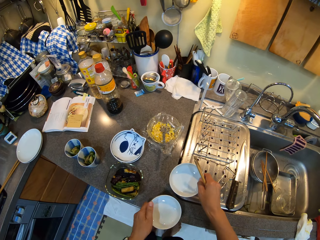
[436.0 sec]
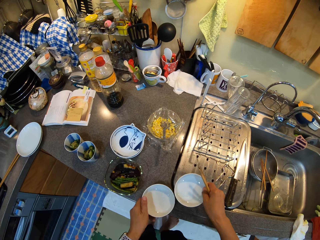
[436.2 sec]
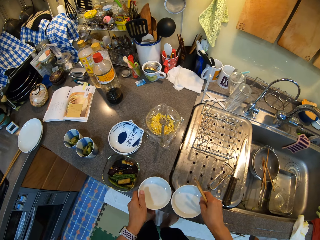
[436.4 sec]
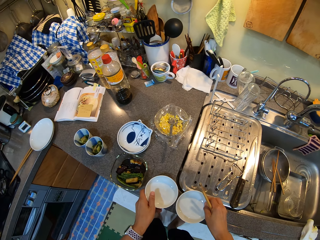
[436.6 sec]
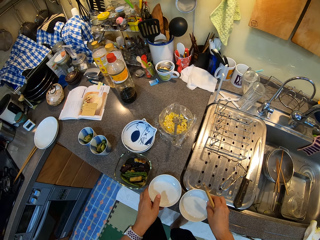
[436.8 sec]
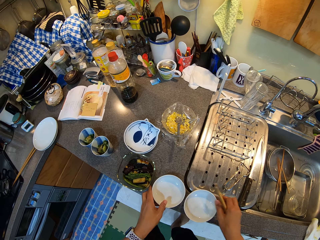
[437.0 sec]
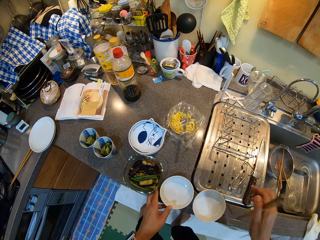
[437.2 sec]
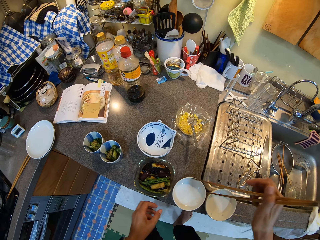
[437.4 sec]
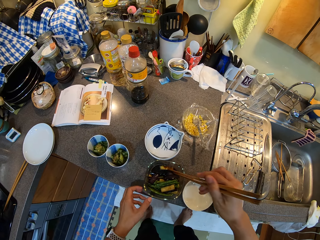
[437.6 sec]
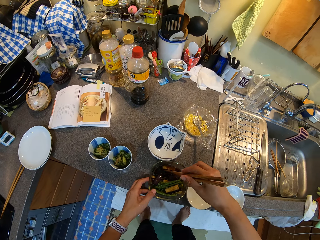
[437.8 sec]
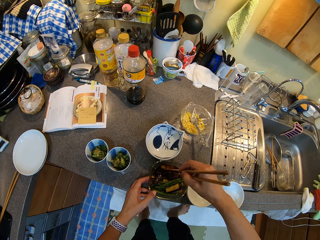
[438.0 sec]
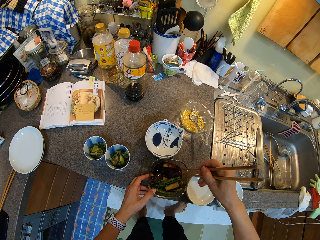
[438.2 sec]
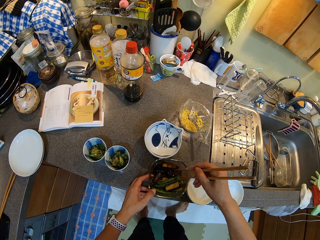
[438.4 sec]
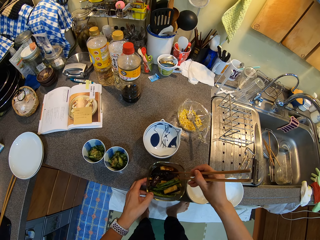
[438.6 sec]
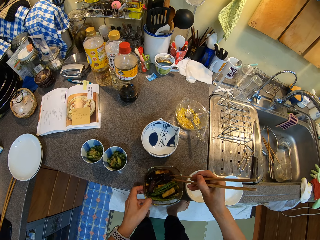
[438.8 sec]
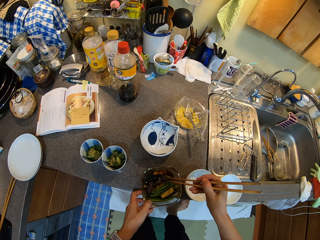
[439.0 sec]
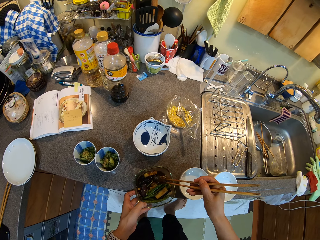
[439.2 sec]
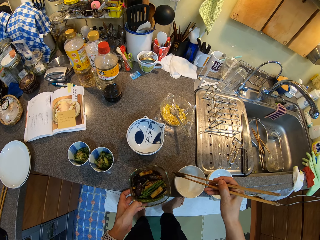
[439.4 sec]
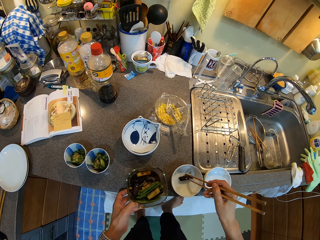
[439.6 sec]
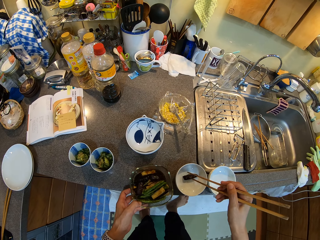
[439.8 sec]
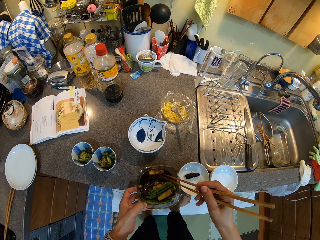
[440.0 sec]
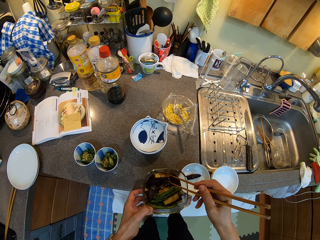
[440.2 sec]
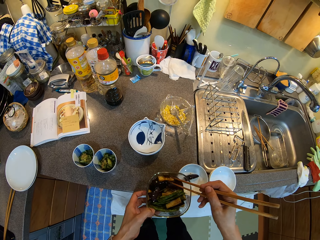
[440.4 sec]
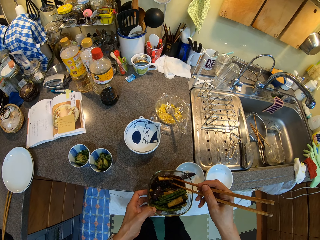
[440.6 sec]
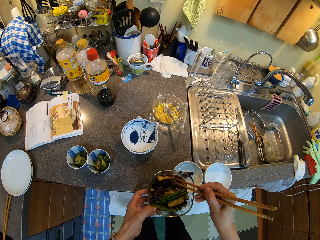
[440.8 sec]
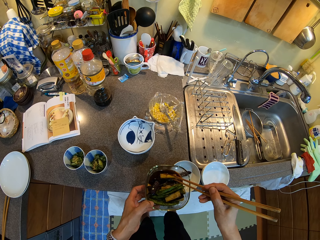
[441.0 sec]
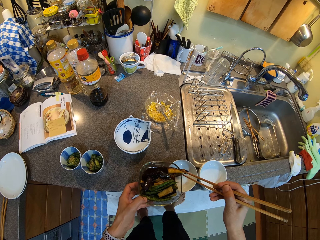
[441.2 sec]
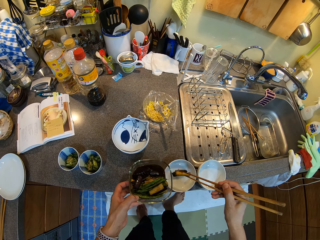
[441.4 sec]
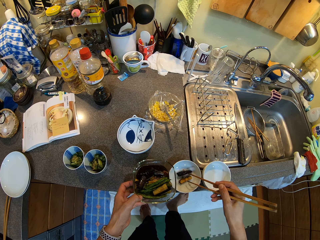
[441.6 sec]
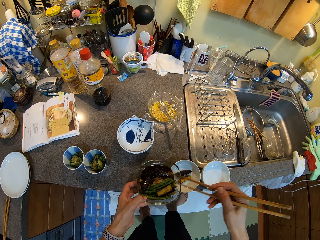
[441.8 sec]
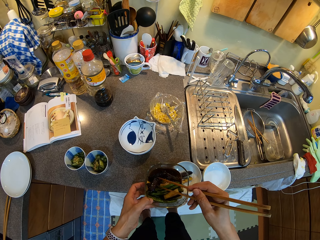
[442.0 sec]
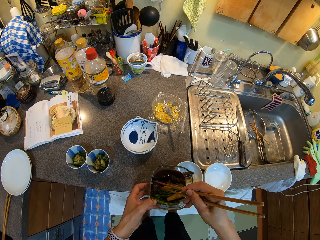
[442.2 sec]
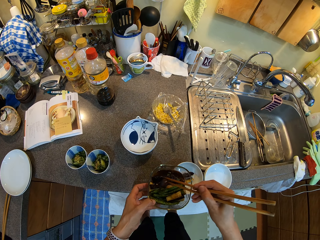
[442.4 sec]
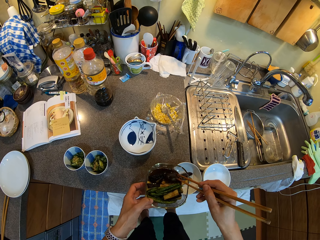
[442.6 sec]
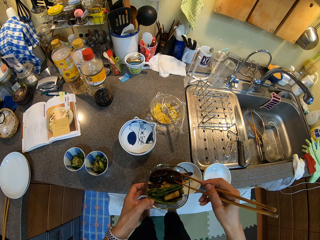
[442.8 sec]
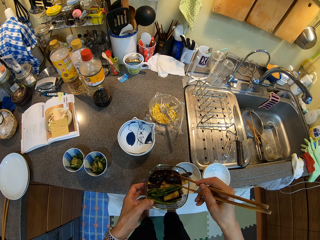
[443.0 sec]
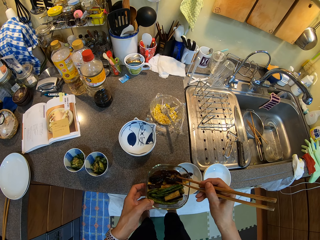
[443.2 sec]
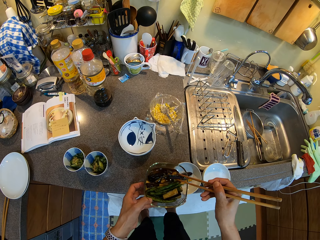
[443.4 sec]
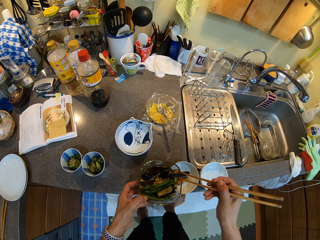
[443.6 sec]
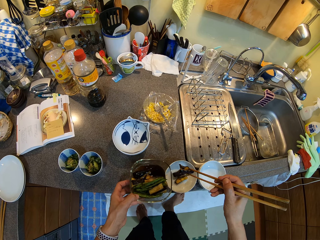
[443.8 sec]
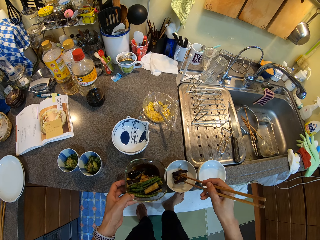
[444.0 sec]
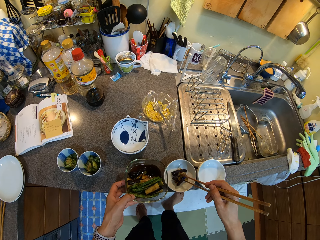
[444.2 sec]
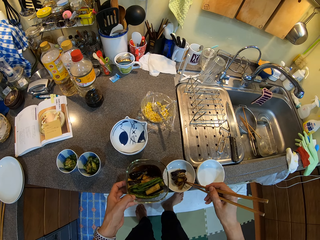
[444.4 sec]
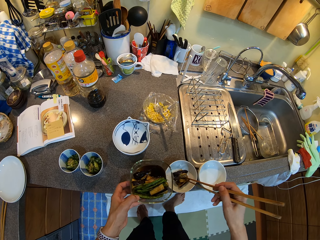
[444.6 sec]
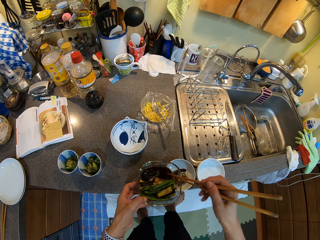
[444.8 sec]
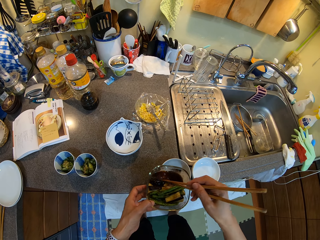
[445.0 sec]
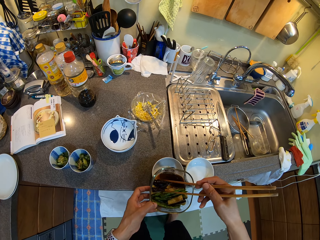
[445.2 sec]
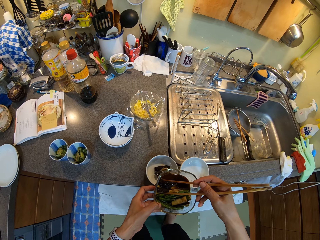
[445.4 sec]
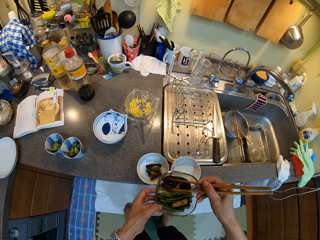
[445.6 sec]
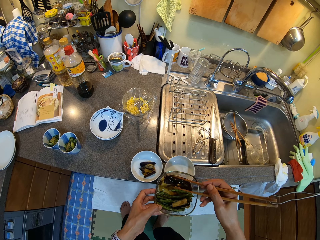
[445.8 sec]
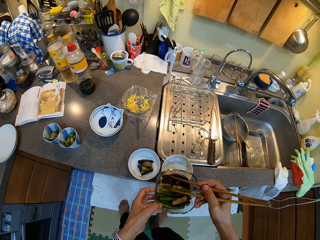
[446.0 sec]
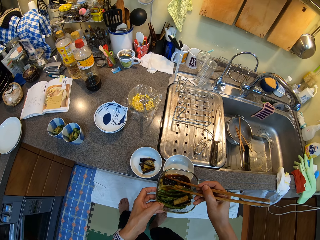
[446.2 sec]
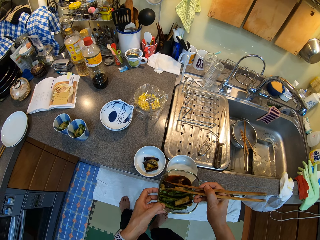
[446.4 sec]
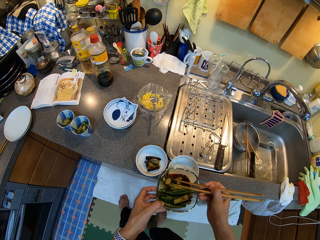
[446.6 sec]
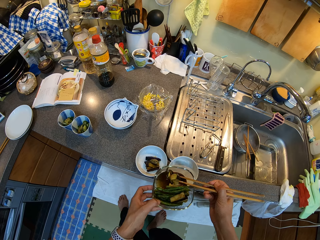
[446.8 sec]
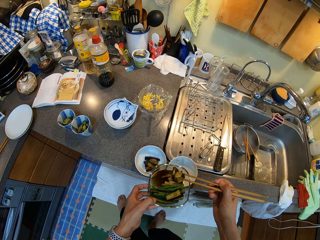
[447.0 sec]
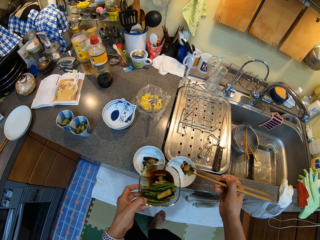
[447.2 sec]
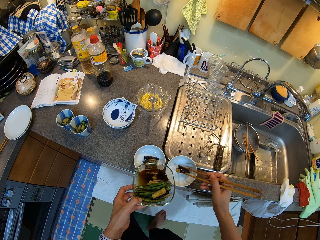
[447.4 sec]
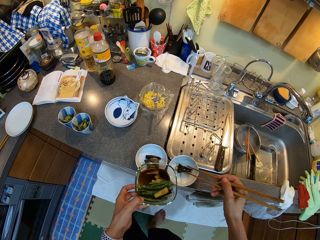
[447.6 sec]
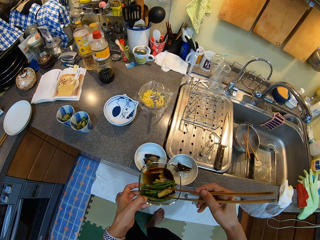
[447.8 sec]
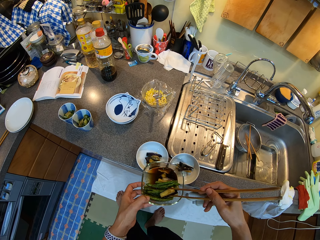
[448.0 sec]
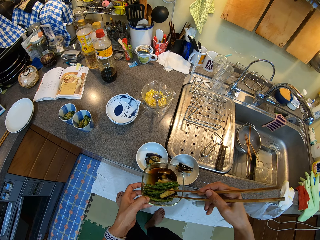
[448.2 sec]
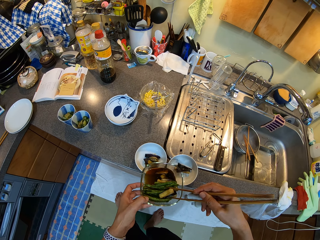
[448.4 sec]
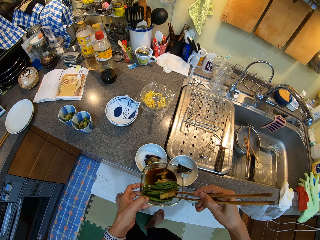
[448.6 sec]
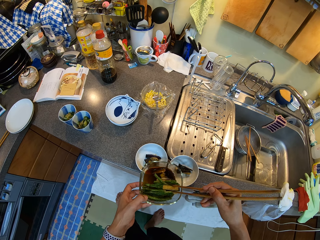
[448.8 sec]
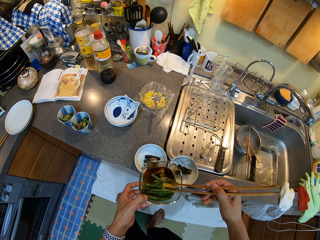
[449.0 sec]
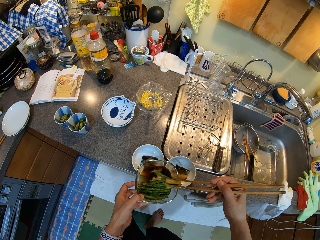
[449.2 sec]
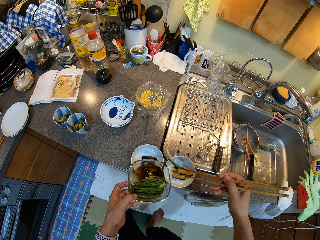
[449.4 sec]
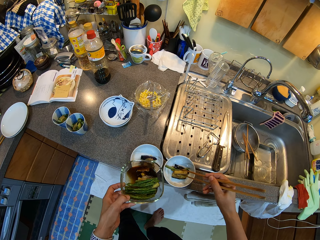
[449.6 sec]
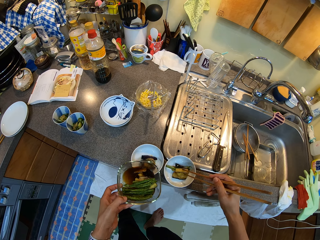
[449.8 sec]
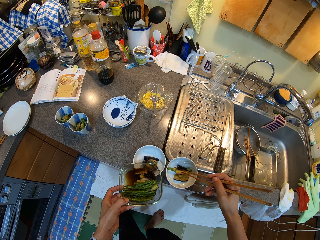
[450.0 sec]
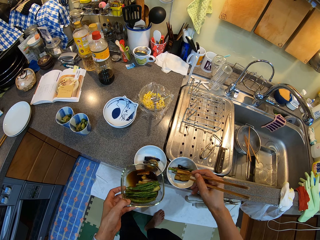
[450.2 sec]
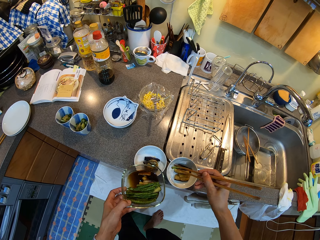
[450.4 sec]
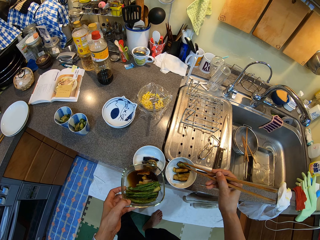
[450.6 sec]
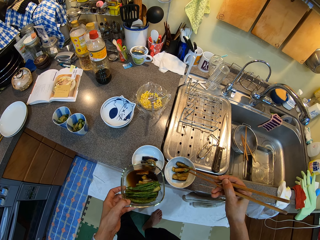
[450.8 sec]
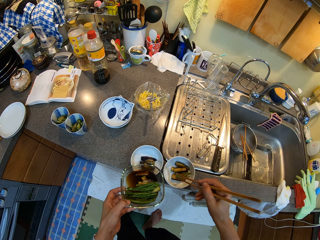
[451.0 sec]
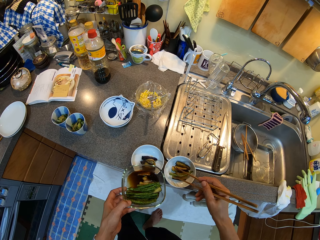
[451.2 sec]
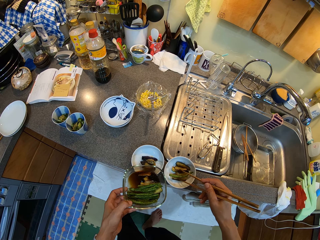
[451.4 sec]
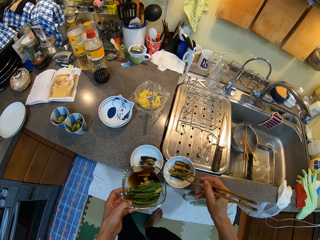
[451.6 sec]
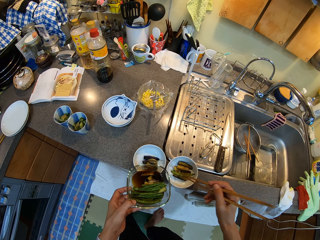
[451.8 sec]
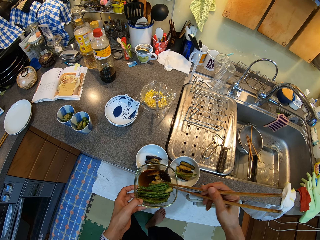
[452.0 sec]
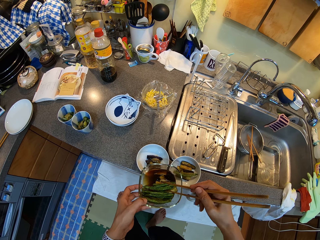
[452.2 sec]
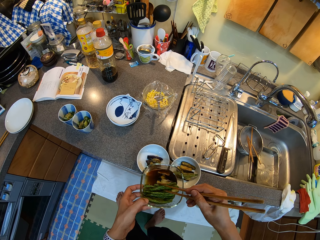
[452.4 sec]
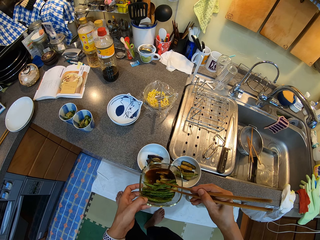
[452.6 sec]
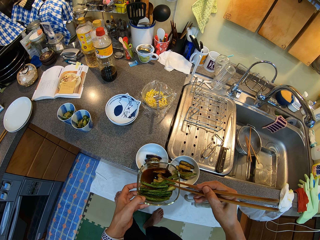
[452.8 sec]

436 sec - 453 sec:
The camera wearer puts a bowl in the countertop. They put plates on the kitchen counter. They pick a bowl of eggplant. They serve the eggplants or salad into the plates. They serve the salad into other bowls.

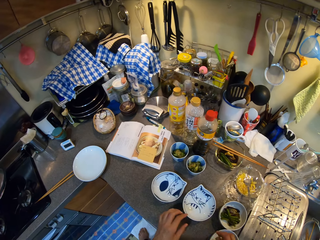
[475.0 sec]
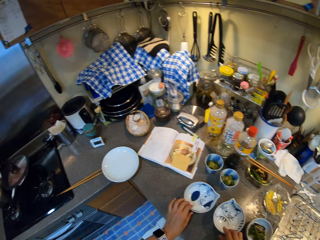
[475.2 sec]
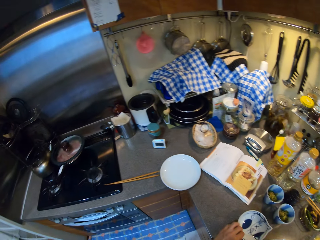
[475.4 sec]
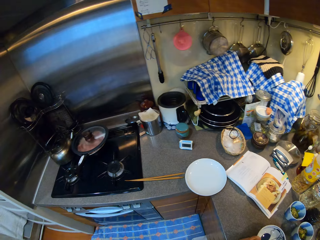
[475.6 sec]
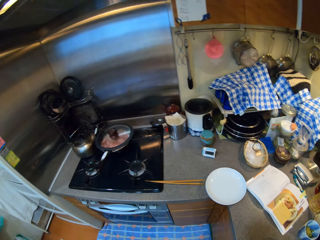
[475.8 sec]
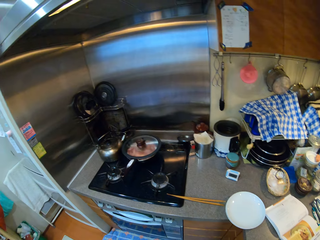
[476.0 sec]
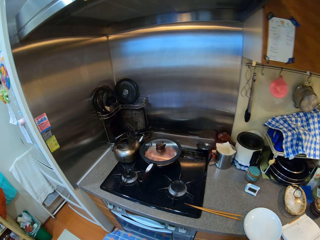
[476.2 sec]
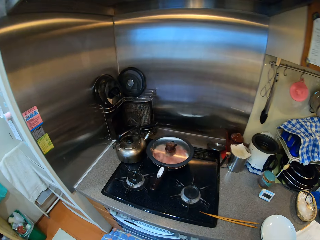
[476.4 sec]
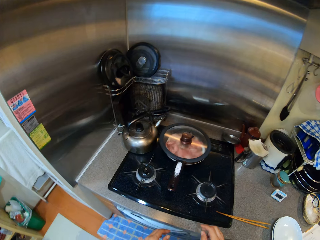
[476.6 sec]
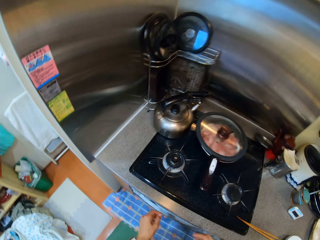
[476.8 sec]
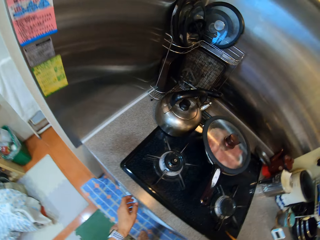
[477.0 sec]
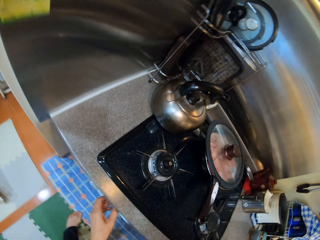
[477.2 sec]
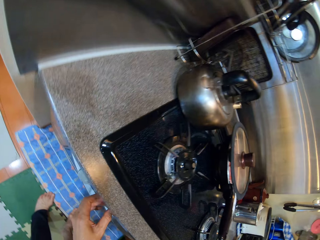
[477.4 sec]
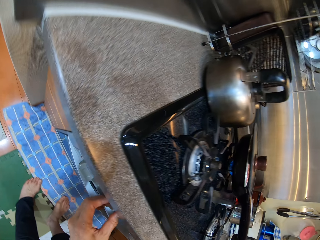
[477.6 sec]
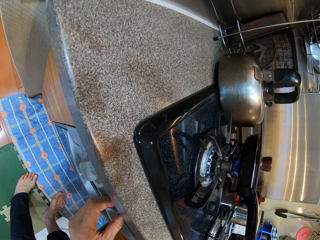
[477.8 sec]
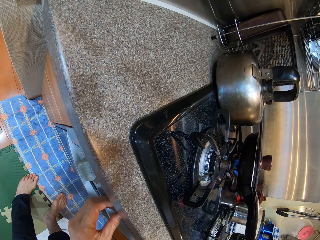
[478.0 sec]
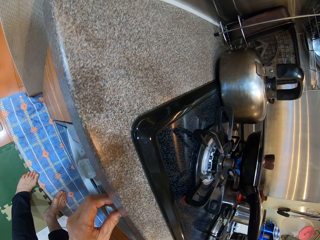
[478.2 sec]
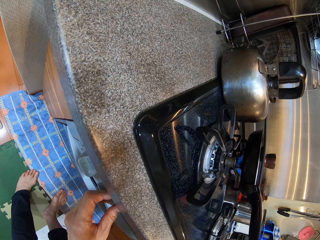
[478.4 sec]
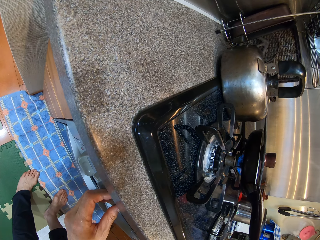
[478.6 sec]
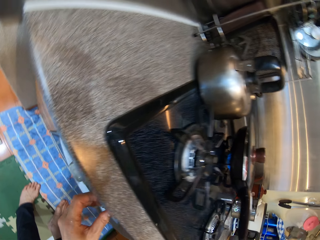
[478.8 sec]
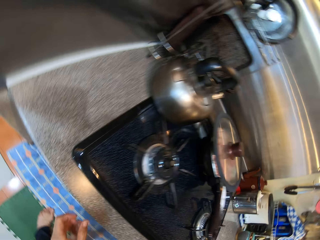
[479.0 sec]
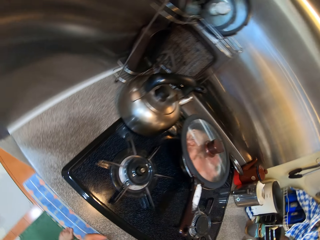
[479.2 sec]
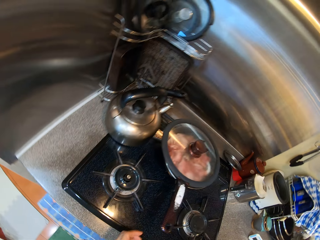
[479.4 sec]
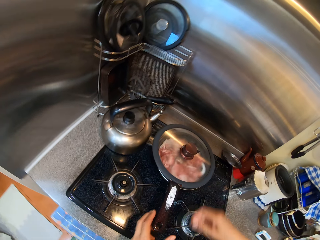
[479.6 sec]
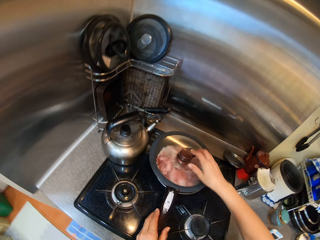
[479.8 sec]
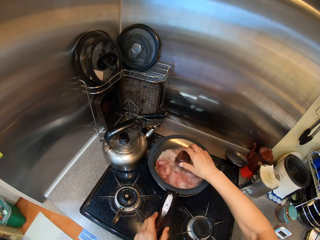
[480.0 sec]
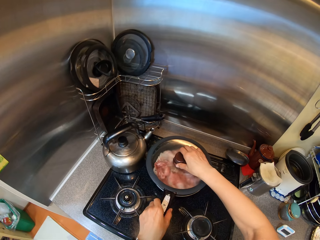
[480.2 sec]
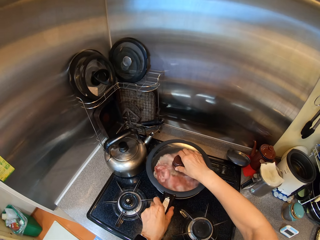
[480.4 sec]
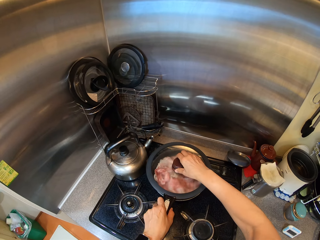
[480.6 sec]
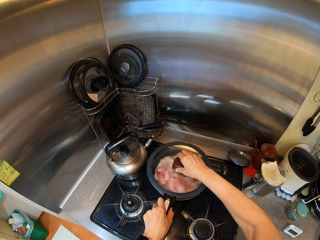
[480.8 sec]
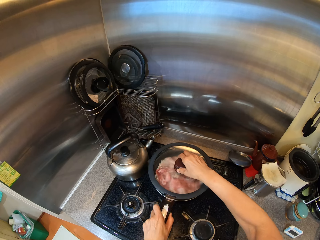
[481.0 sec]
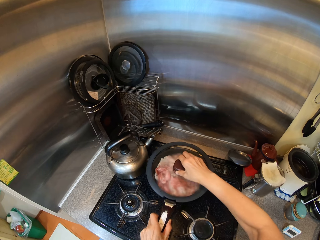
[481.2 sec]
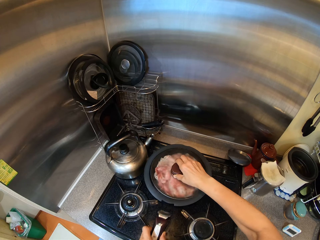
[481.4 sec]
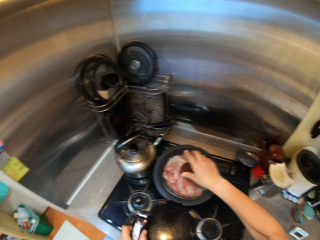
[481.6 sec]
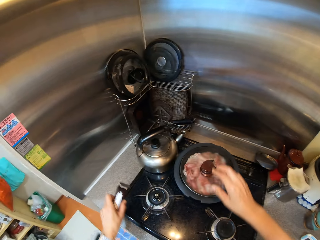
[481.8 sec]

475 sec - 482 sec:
The camera wearer switches on the electric gas cooker. They adjust the cooker knob. They remove the handle of the cooking pan.
